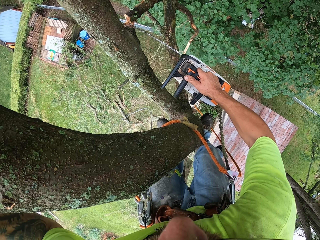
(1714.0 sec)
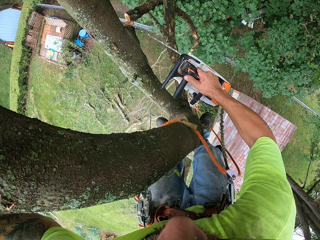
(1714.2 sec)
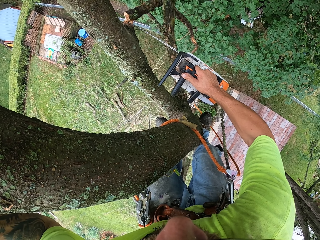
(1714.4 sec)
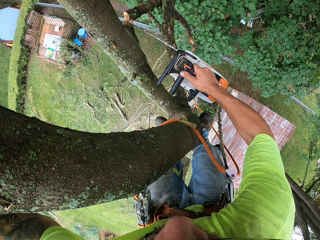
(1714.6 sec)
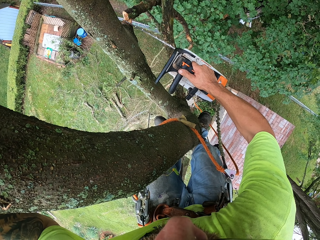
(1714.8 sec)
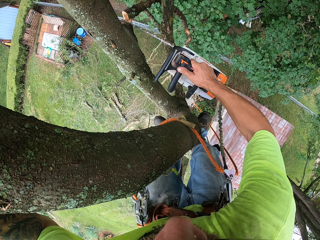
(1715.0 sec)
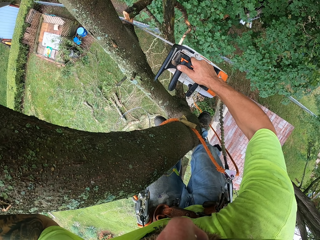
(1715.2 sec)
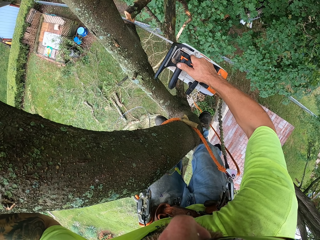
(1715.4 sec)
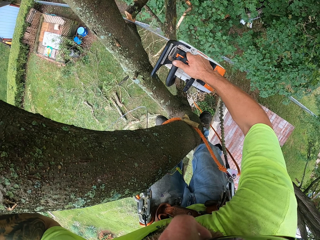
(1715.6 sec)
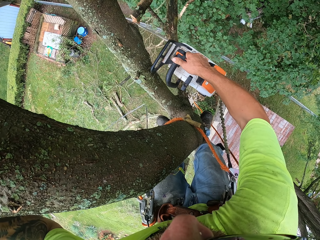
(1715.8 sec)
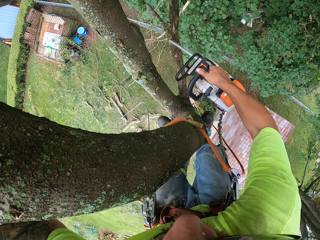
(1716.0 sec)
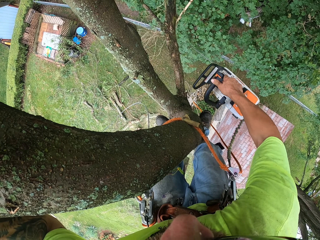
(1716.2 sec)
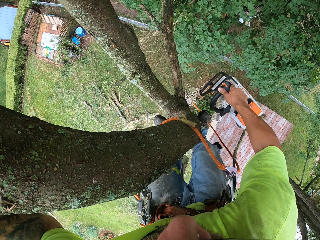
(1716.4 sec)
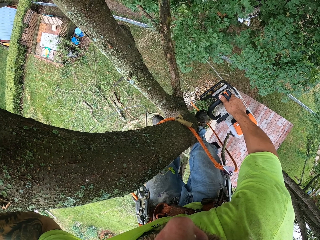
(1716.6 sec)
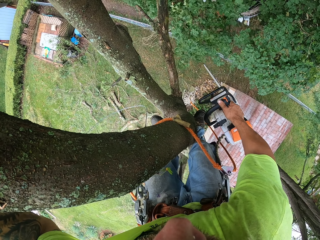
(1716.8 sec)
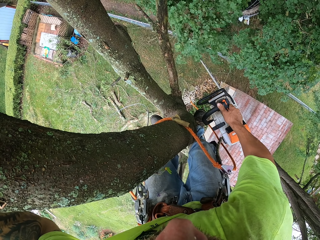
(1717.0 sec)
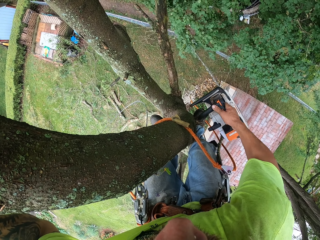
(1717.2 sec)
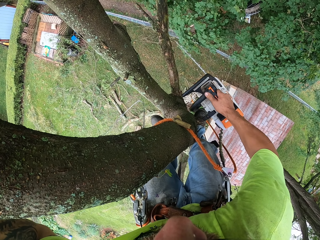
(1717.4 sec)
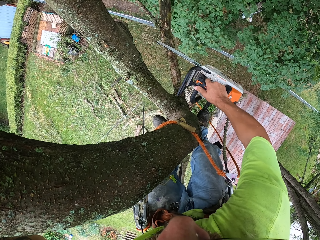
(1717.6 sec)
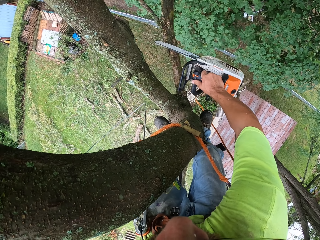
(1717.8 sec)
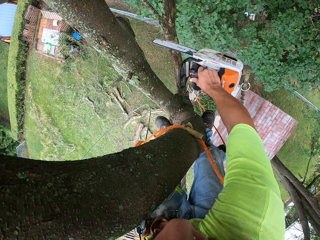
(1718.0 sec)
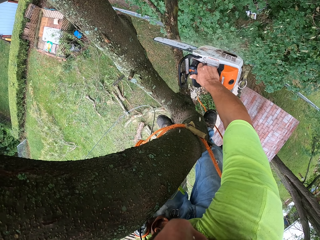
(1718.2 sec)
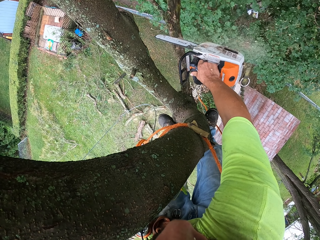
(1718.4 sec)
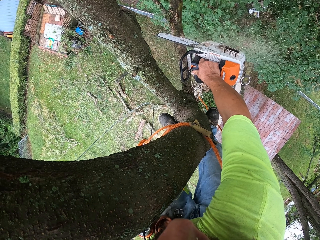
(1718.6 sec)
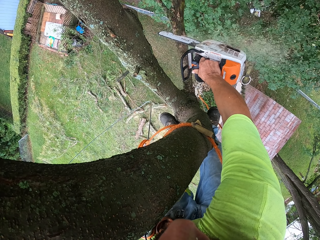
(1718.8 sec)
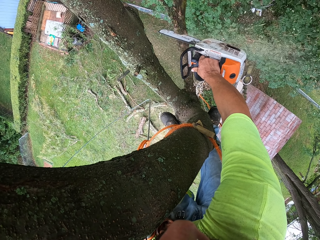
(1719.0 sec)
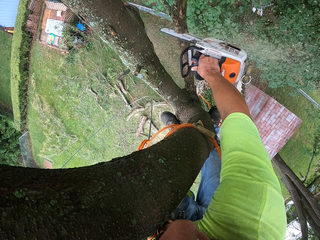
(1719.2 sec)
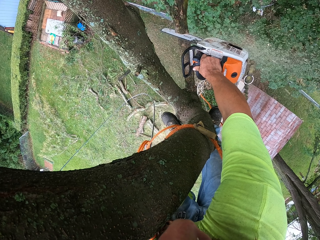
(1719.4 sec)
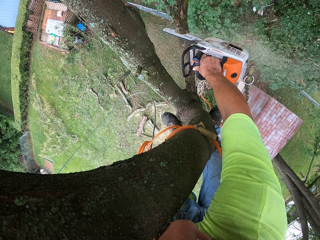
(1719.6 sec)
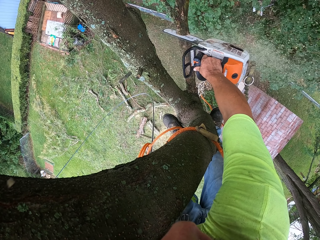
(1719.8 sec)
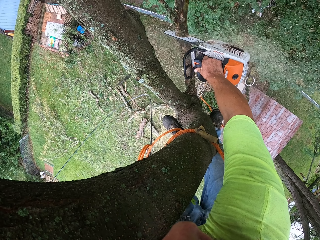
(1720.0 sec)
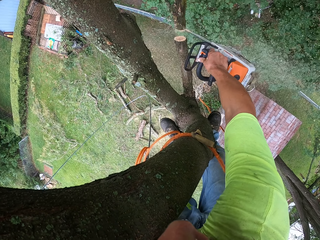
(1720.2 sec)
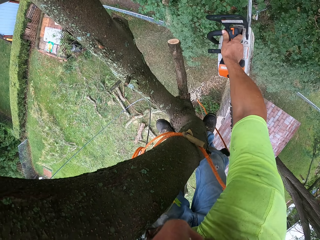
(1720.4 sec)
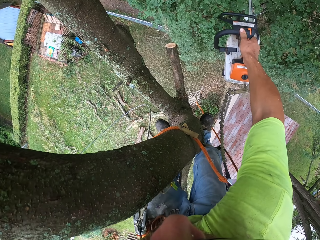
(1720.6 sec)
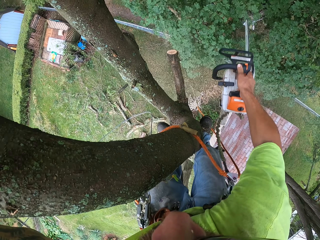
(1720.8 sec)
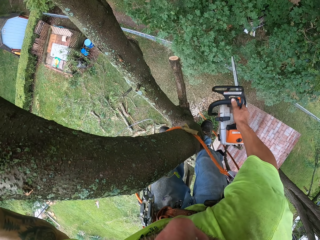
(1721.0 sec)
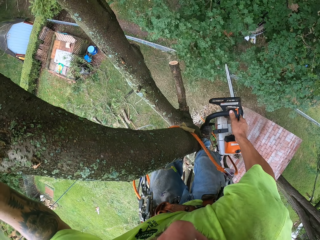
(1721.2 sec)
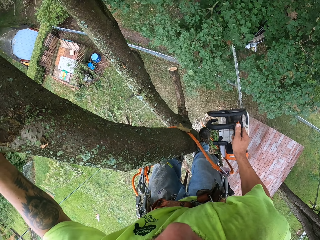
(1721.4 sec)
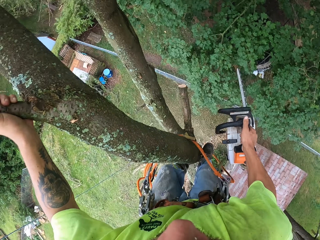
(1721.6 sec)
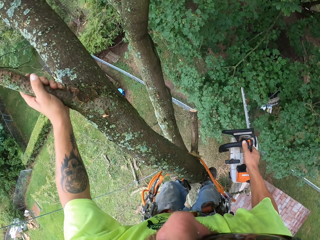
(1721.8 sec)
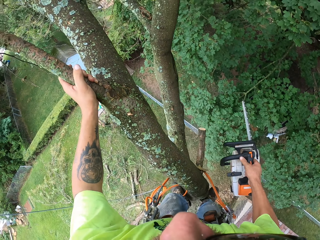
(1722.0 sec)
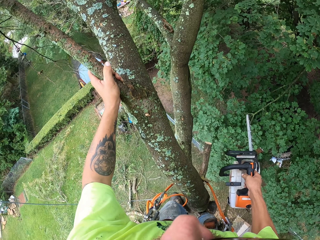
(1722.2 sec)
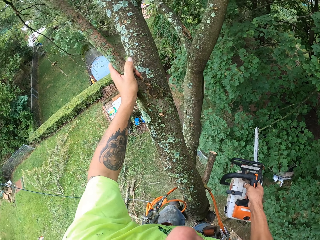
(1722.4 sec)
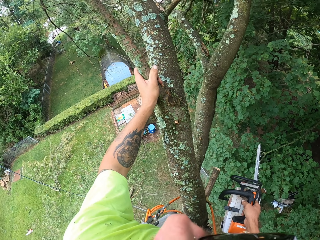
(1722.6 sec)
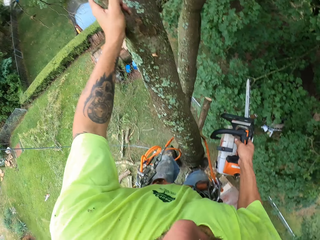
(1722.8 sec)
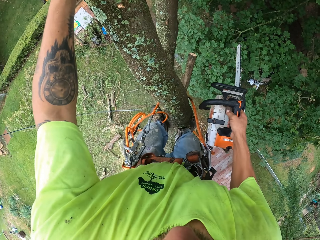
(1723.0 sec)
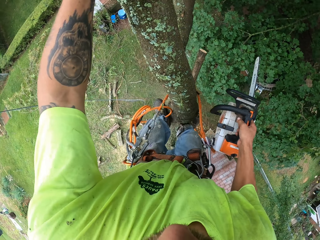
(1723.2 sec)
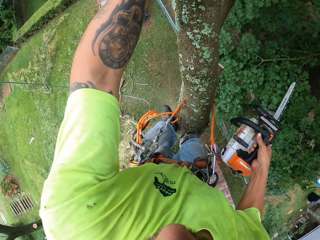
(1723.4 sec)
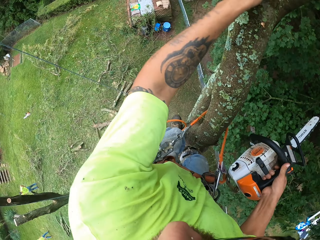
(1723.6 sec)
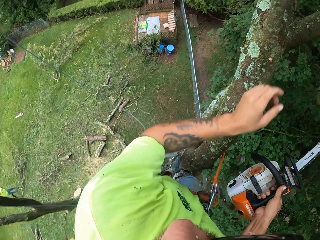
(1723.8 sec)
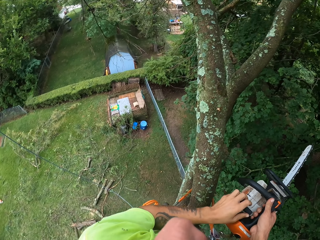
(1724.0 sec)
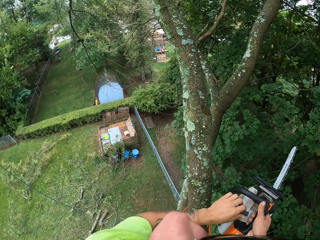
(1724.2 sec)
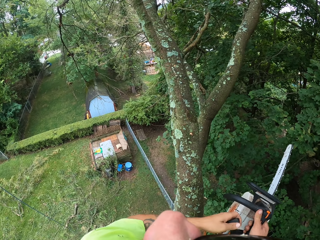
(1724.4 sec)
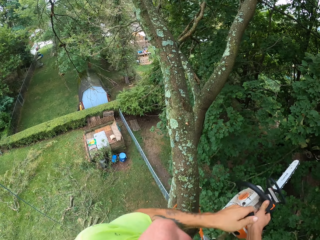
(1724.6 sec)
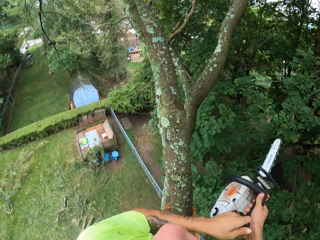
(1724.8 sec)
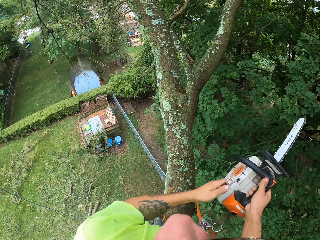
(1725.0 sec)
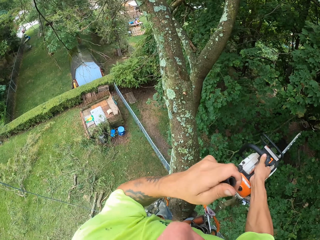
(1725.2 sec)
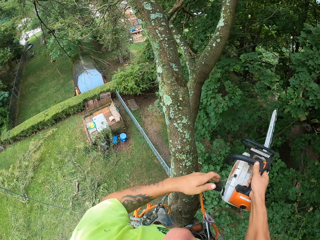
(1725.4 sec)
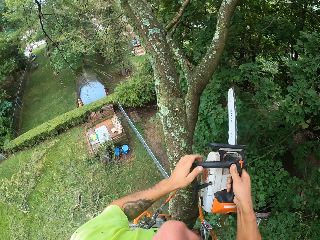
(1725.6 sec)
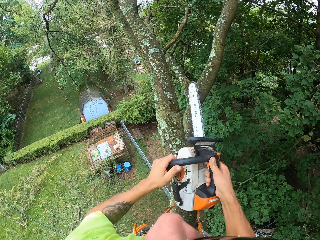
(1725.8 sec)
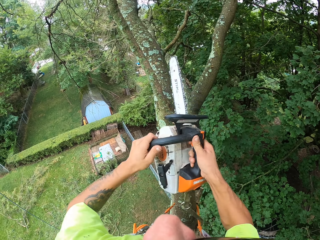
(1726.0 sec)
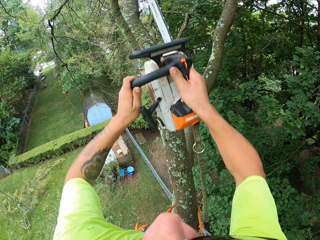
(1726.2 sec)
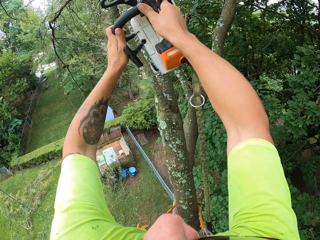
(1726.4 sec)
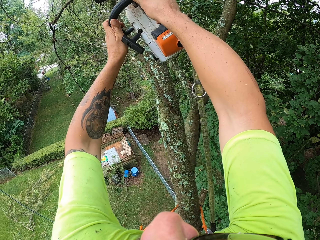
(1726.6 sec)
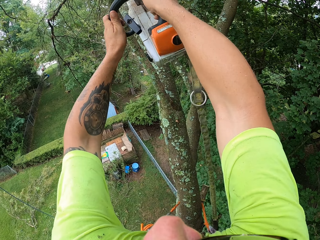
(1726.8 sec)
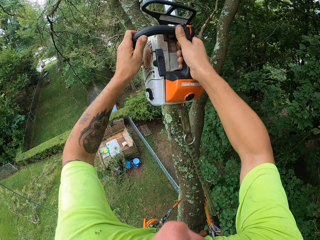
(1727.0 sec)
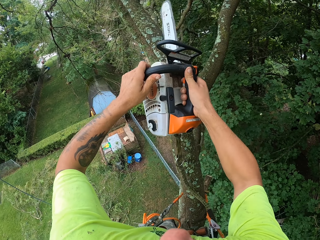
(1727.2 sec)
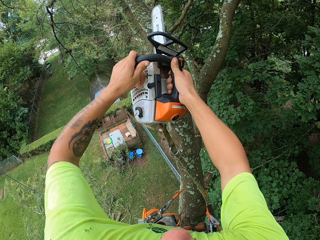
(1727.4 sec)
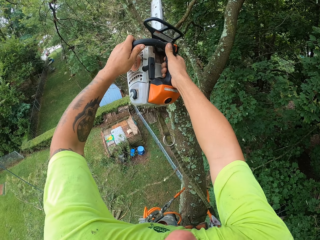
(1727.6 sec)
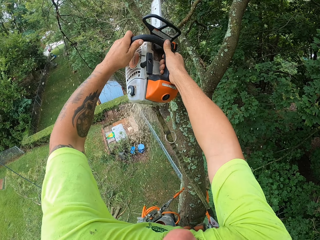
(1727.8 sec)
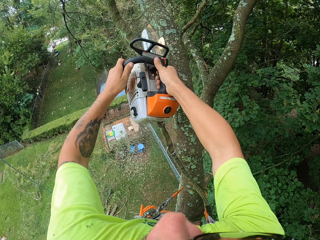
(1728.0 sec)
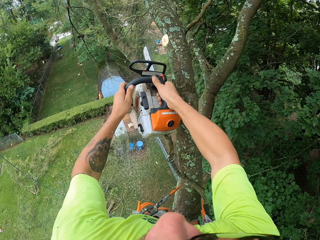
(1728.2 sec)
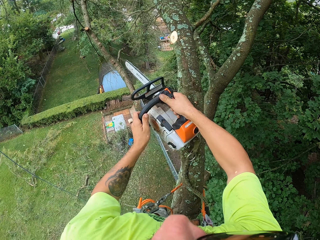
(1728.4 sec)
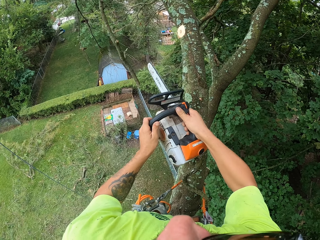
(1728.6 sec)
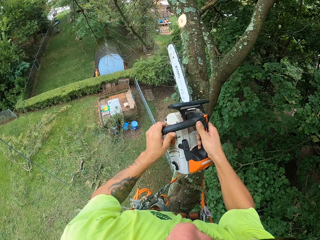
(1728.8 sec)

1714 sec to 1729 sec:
The camera wearer cuts a tree branch with a chain saw. They lean back. They start the chain saw. They cut the tree branches with the chain saw.

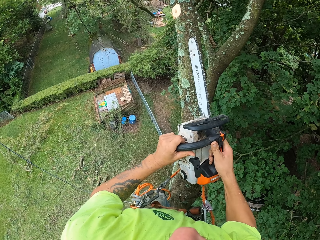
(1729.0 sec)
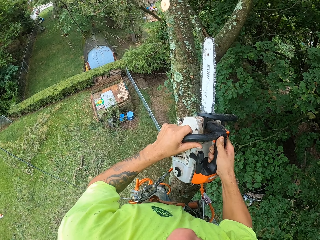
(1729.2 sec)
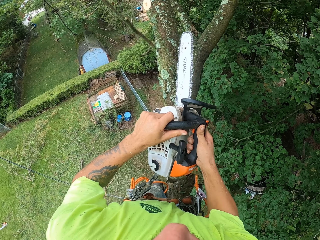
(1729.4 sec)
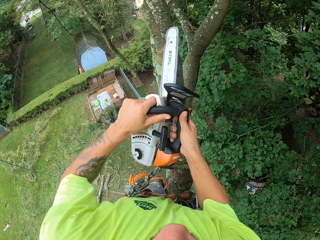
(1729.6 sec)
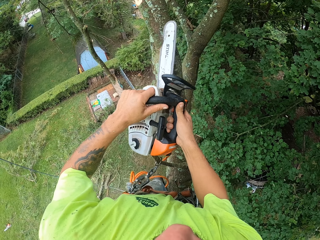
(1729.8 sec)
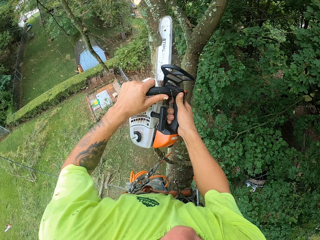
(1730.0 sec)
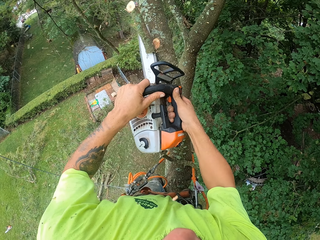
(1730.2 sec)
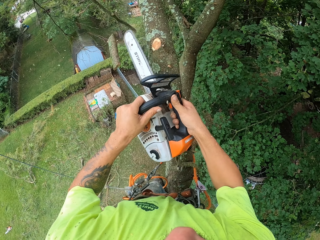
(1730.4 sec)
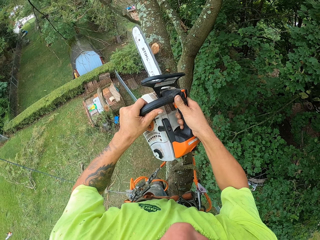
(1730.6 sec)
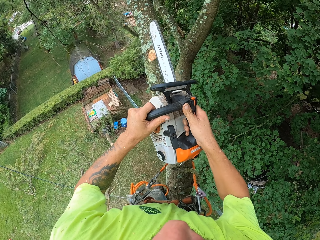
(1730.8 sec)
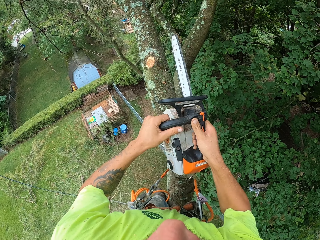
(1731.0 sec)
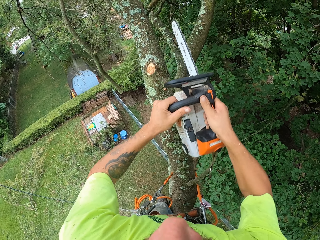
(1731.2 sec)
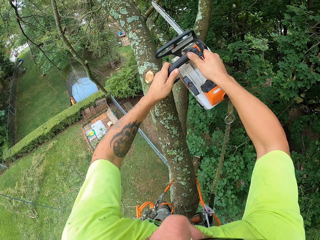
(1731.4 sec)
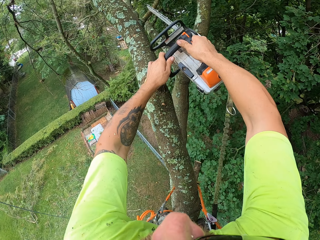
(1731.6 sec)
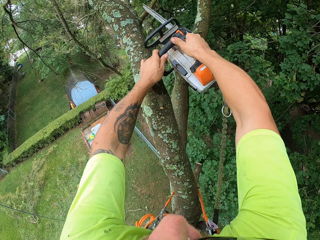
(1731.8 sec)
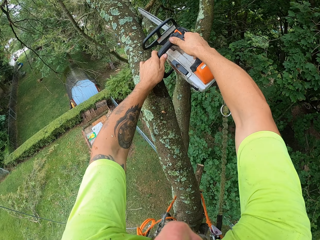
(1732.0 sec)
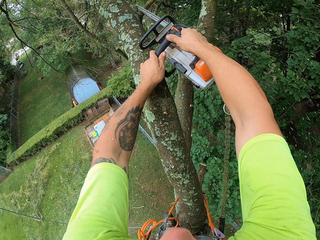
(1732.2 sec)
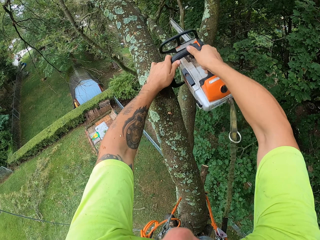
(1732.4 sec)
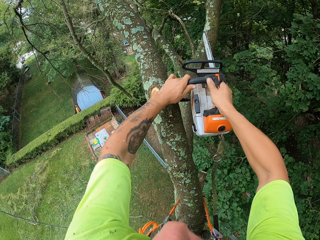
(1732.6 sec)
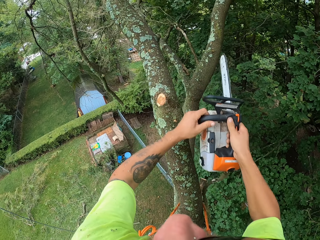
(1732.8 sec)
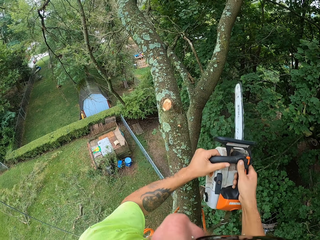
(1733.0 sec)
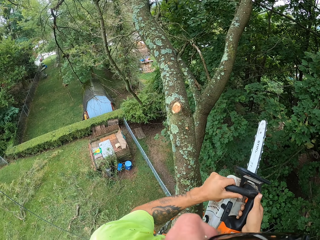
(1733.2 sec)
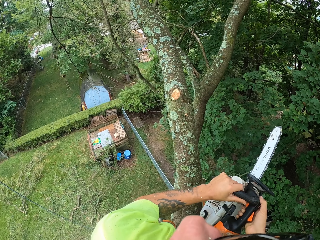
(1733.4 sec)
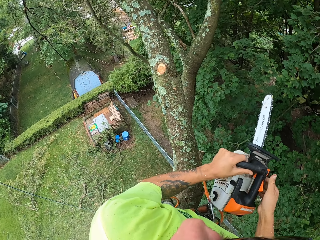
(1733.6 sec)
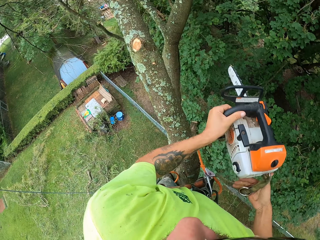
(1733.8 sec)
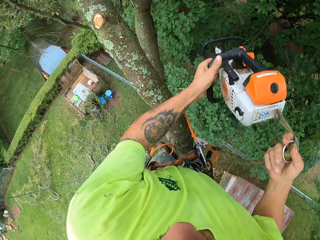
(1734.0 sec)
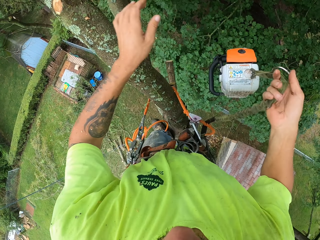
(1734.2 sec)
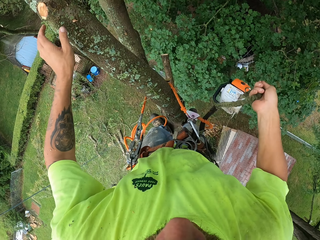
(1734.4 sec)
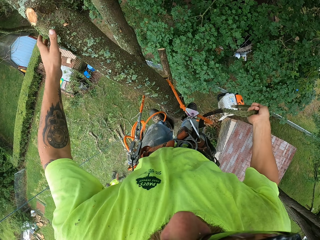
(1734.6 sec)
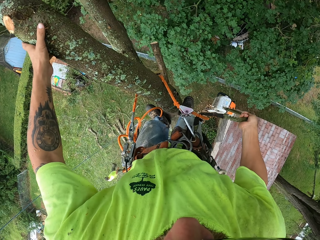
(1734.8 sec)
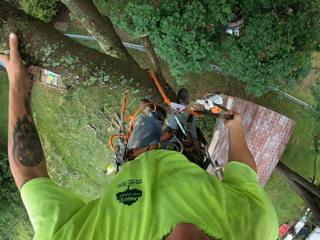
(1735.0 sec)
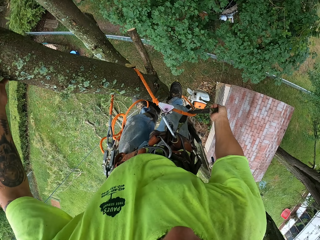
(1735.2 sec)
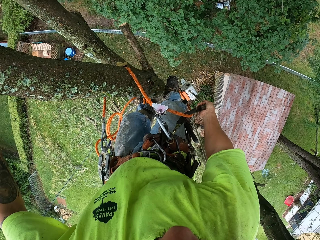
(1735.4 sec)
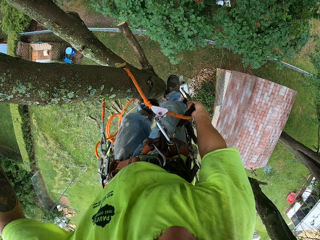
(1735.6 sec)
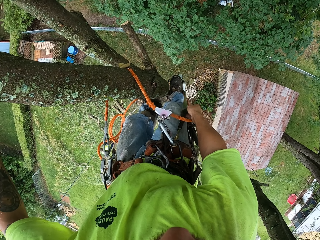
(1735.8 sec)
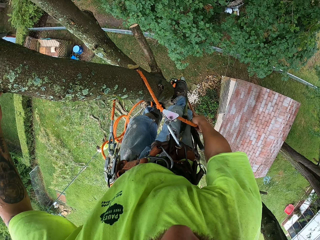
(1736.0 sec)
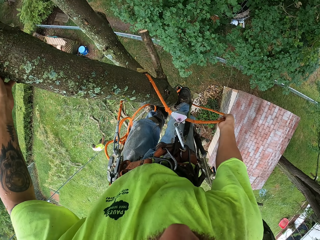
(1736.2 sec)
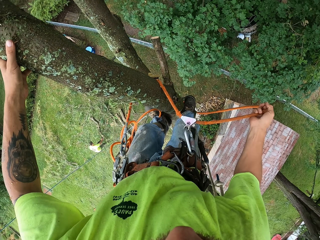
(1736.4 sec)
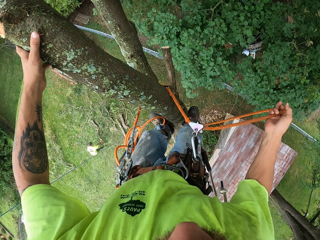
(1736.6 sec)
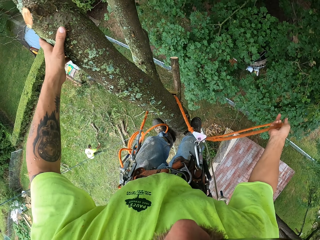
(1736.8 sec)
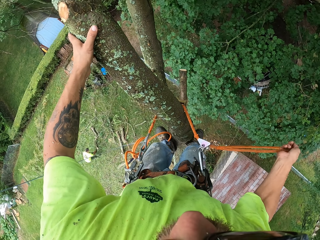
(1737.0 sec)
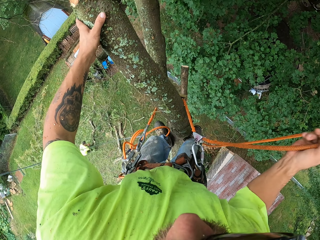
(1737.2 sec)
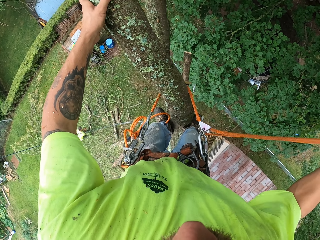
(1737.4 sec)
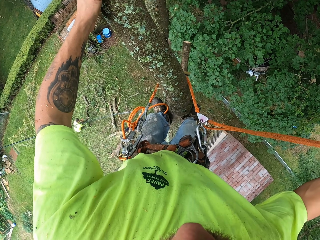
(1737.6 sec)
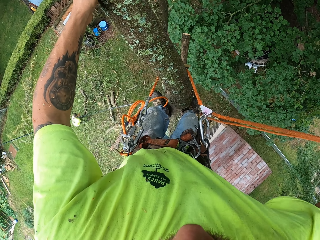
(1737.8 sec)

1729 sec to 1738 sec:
The camera wearer lowers a chain saw with his right hand.
